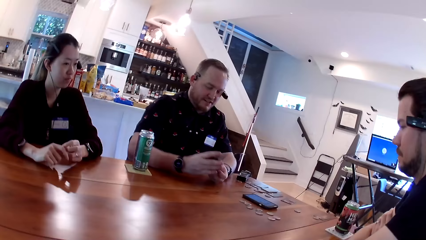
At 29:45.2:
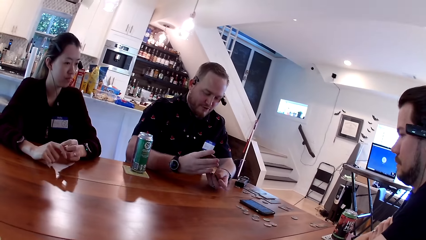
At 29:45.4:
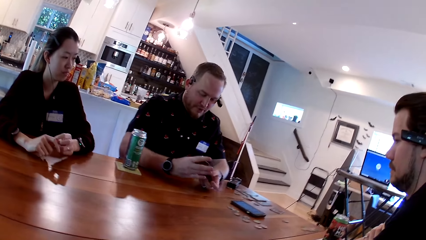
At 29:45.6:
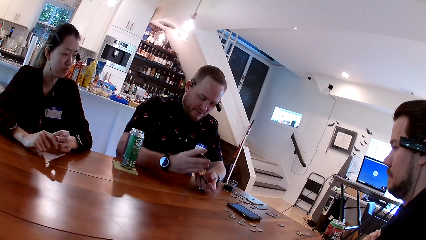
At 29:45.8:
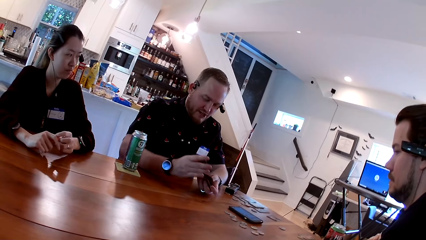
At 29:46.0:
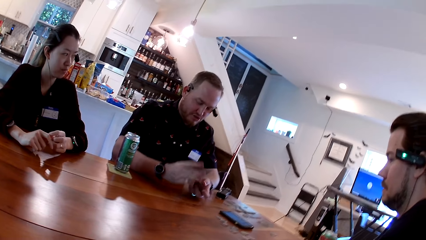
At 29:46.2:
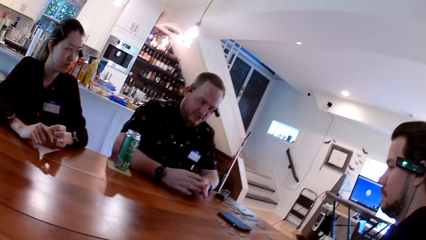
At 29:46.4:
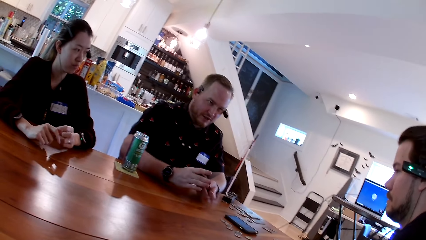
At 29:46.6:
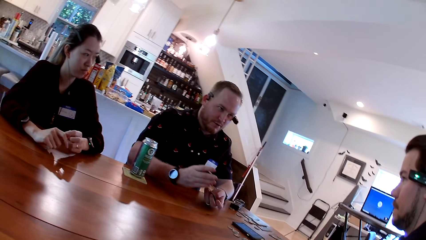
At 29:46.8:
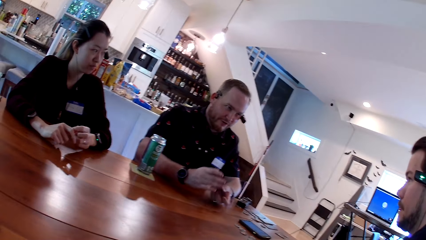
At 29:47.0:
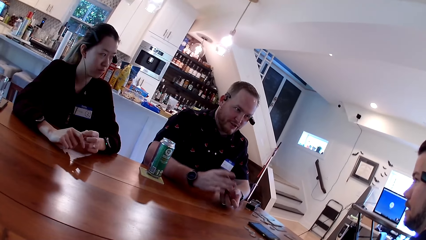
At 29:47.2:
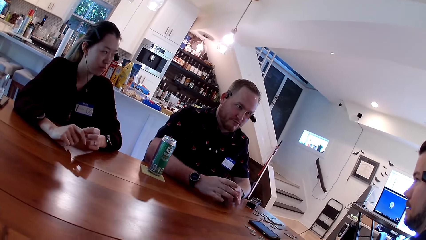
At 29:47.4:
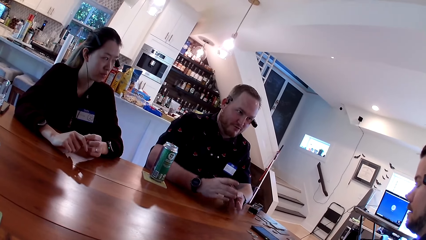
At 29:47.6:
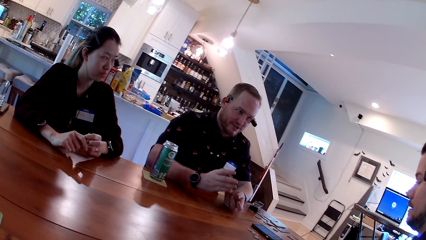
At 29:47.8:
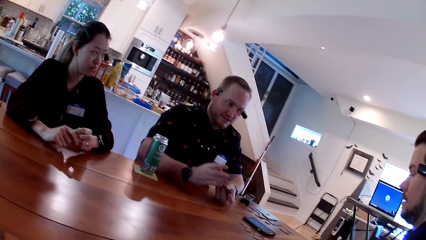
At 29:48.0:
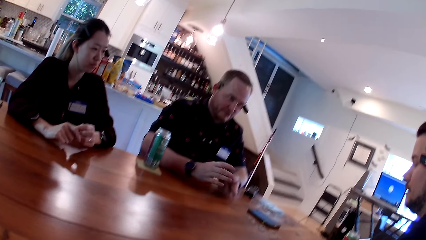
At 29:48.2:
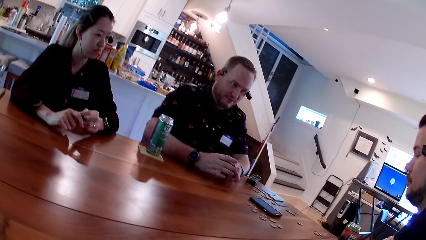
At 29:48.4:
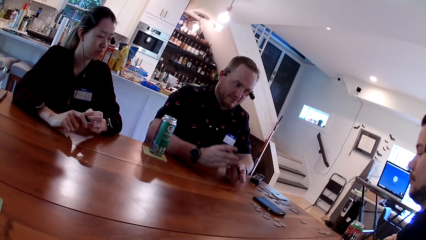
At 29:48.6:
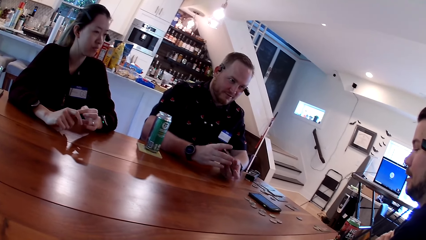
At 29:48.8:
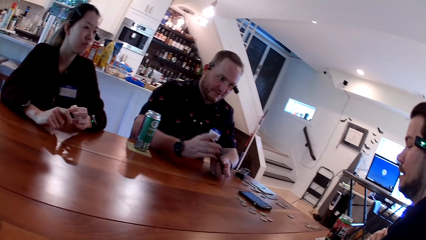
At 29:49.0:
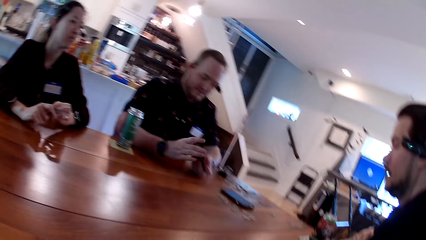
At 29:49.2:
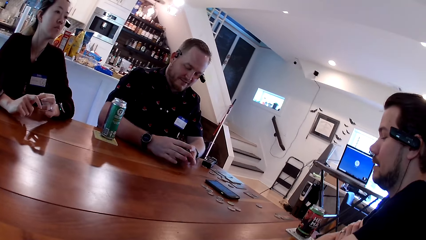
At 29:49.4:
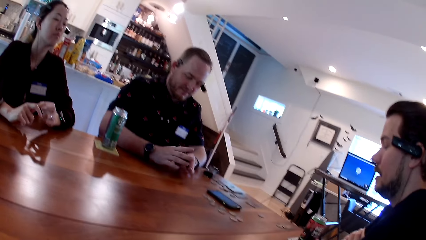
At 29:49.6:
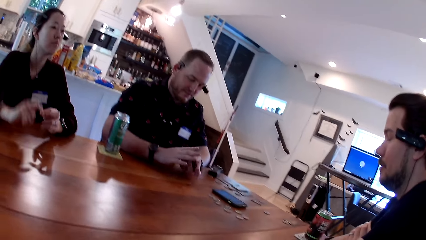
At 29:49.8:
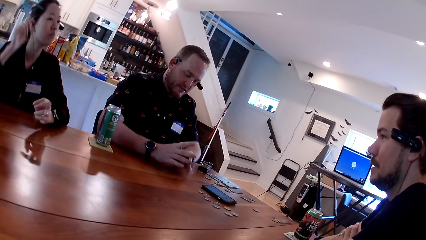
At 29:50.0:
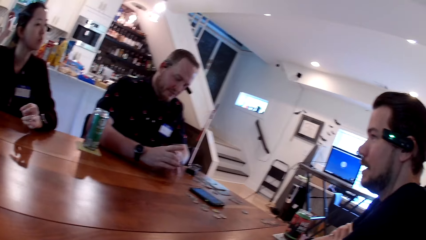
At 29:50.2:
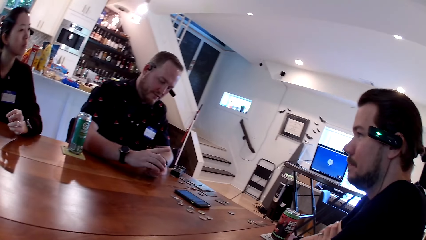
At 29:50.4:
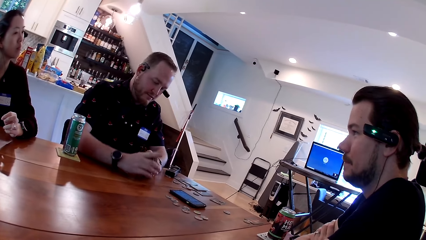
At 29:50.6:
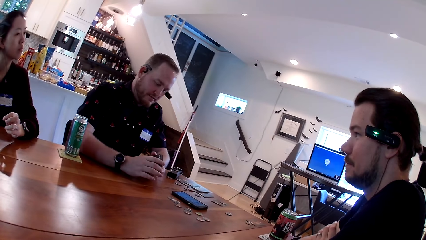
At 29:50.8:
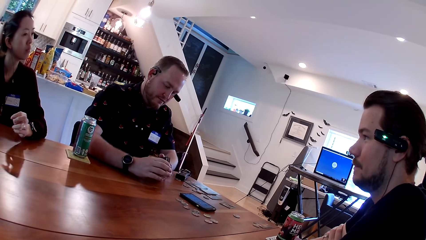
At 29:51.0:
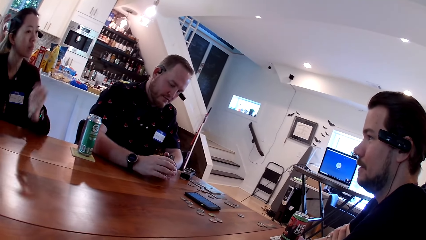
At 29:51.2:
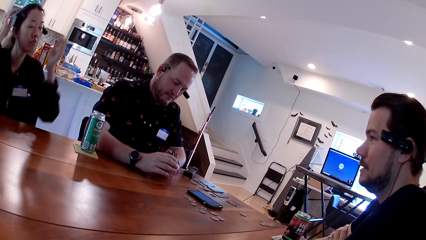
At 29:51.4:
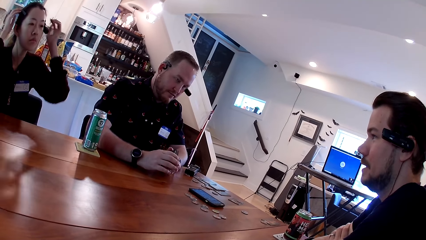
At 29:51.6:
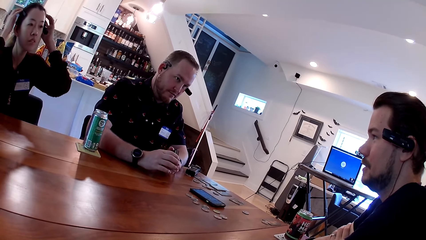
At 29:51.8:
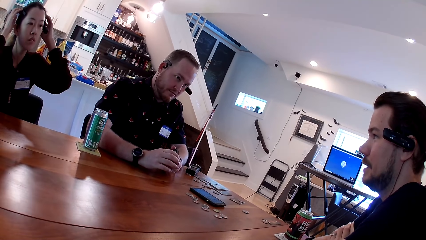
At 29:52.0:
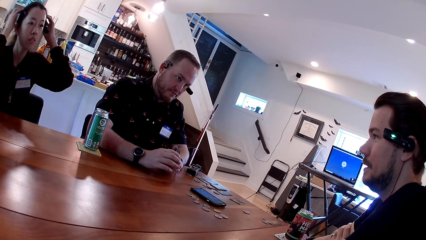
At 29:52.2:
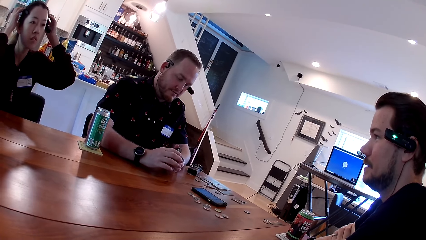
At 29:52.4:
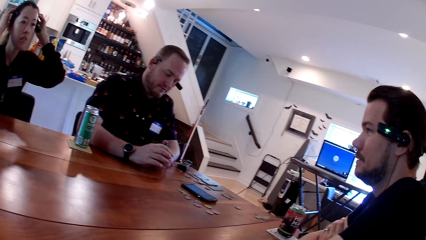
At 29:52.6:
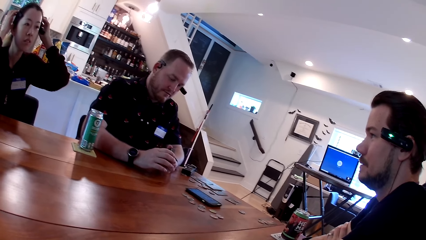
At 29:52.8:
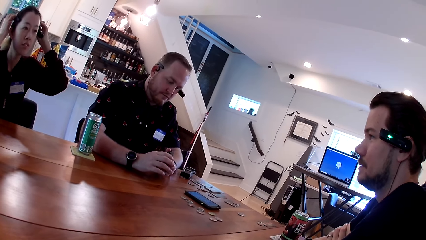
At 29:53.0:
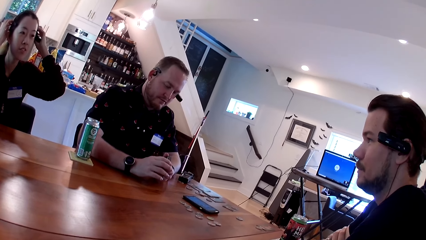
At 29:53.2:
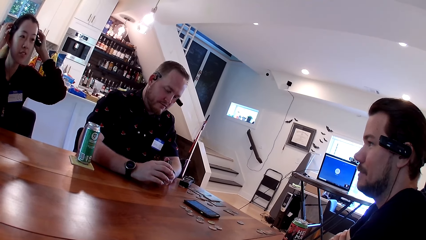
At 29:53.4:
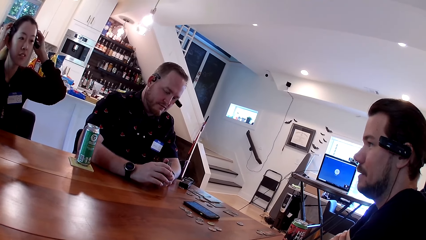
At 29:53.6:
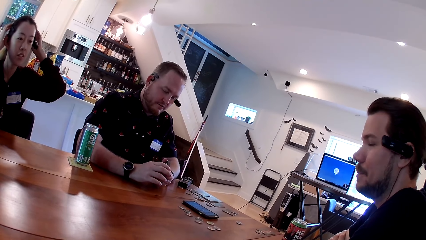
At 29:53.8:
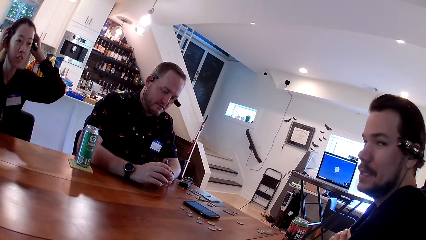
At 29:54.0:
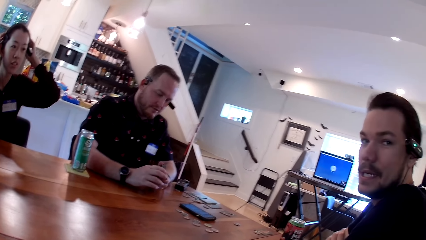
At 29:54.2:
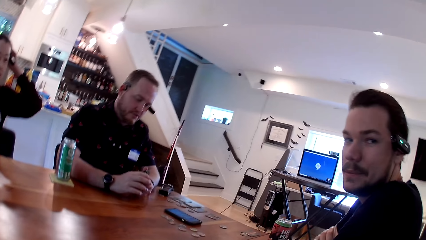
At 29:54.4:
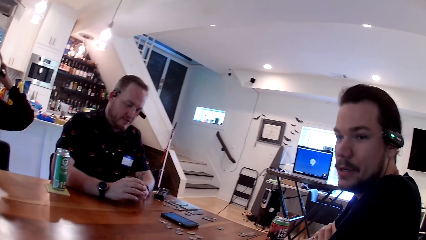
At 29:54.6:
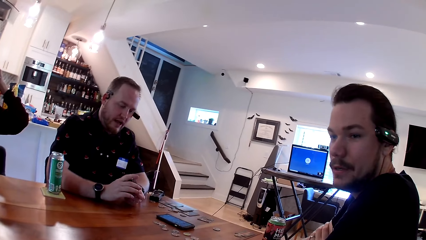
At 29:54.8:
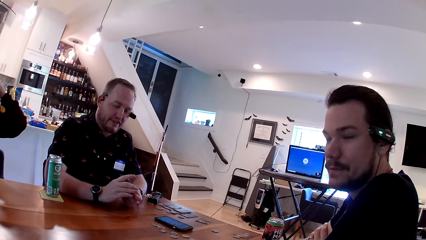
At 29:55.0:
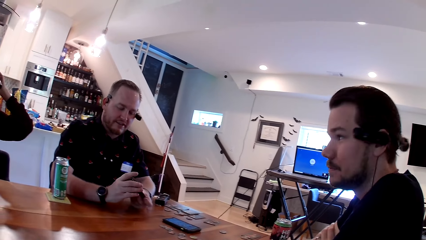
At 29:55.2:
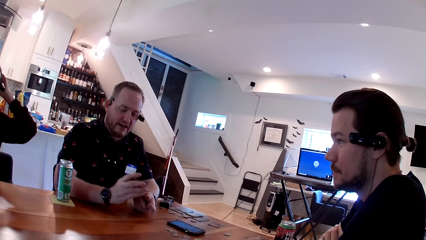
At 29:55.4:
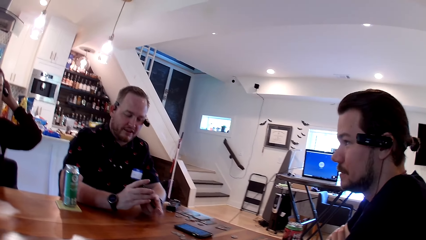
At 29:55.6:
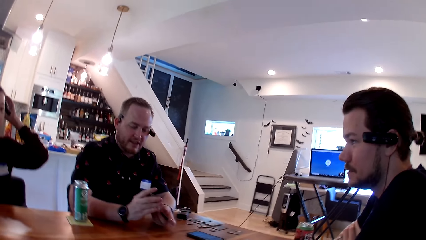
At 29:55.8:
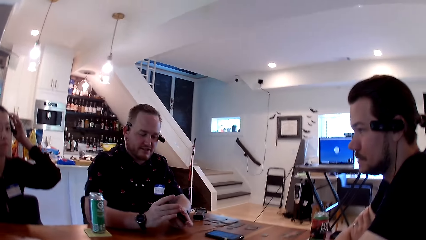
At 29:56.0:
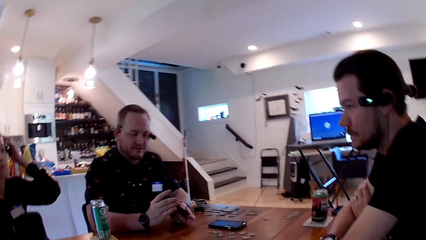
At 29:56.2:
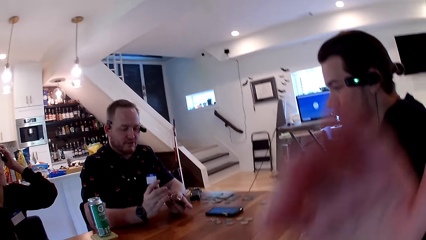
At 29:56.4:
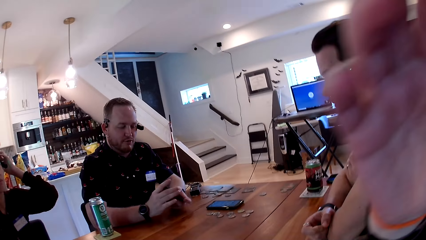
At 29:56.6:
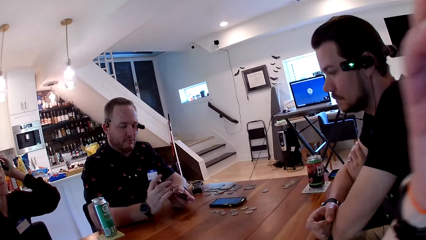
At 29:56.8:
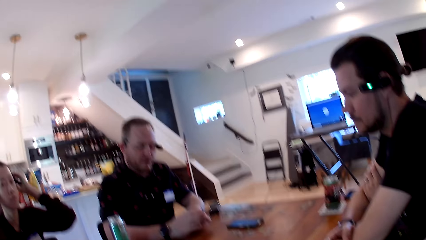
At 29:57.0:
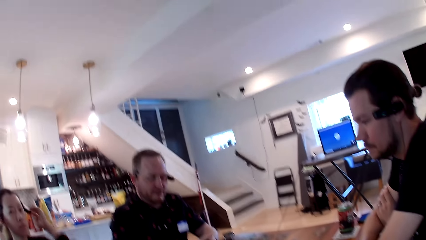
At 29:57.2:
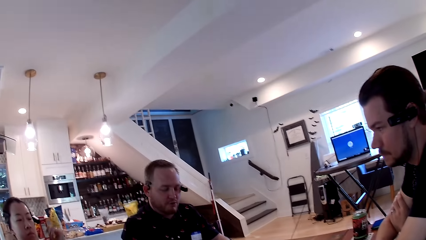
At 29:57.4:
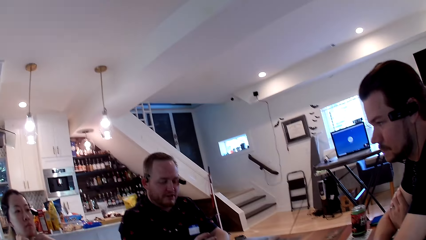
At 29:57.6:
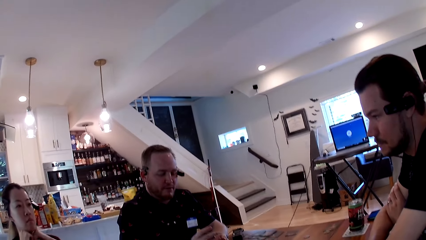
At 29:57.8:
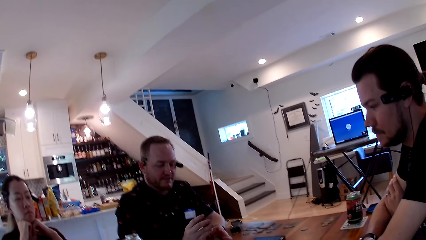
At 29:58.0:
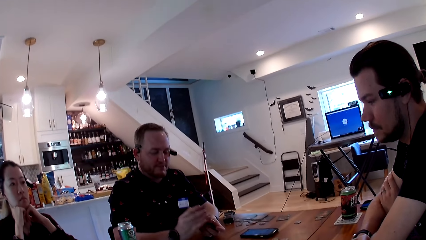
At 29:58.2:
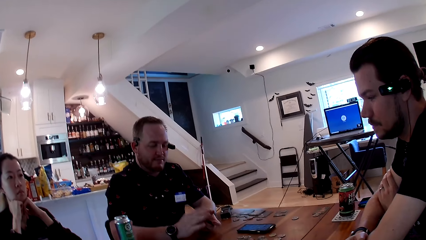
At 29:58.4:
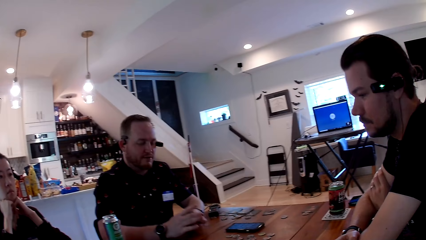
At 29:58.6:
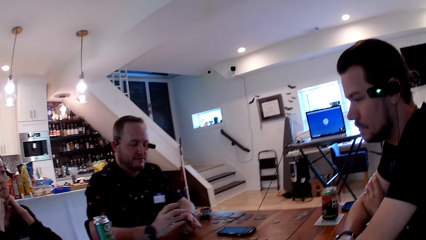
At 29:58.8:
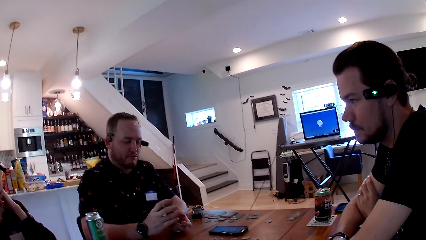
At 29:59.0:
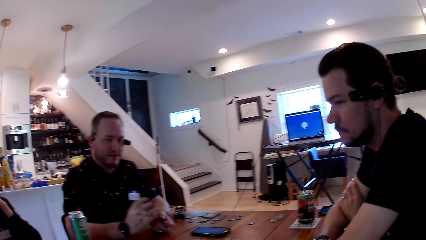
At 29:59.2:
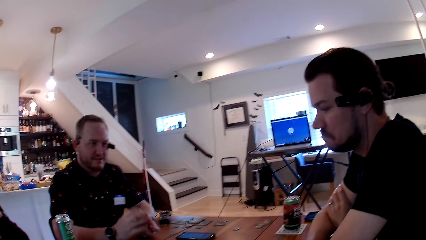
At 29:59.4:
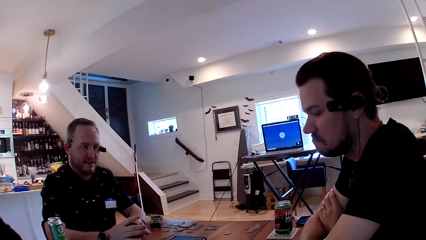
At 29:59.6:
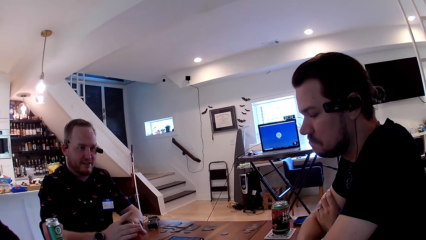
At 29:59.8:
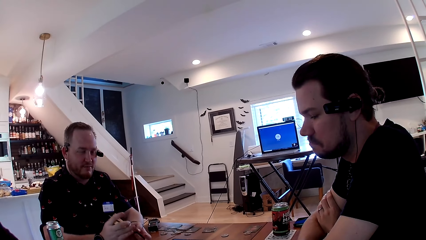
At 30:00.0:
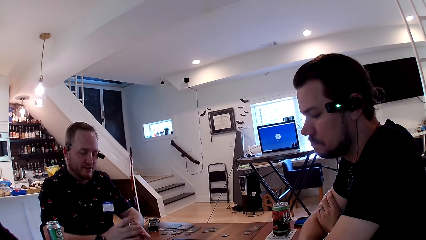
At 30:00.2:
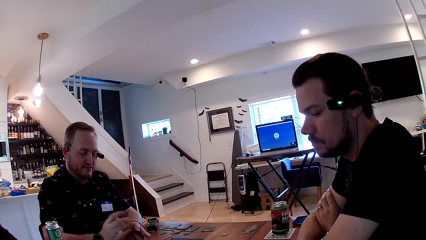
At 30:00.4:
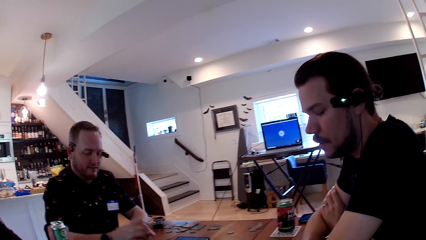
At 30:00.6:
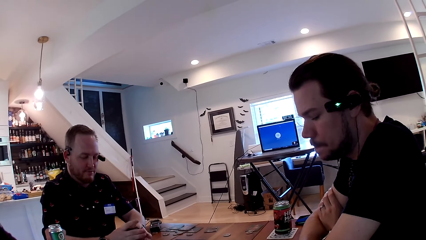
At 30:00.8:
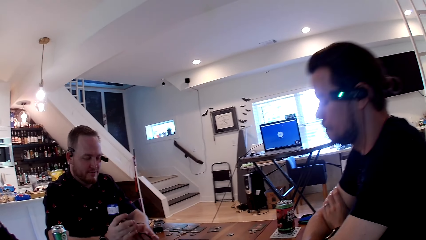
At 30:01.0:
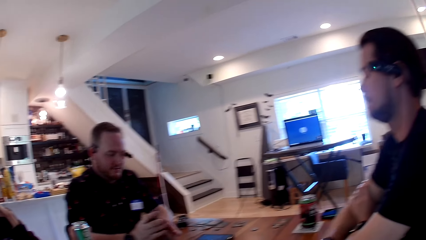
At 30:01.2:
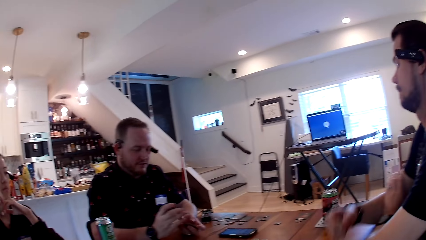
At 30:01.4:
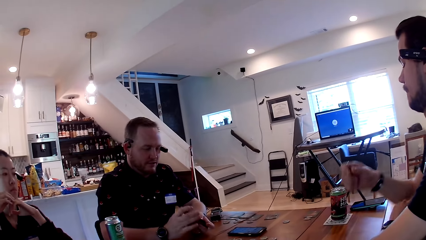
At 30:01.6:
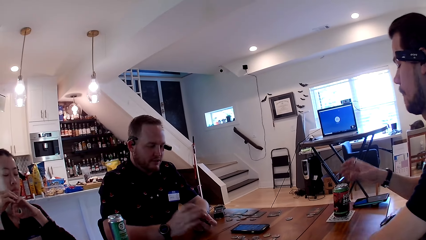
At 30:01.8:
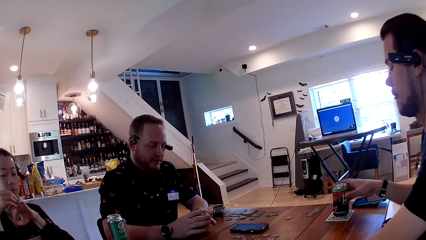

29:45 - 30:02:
The man shuffles cards in his hand. A person interacts with another person. Another man talks to people on the table. A woman touches her camera. The first person touches the head. The first man talks to people on the table.
